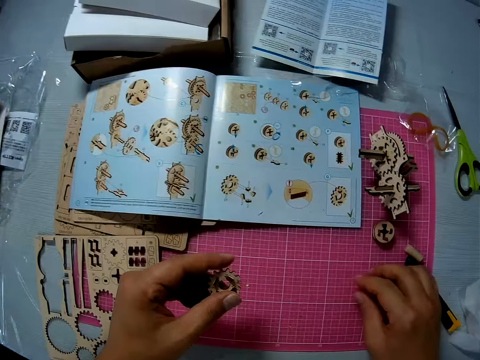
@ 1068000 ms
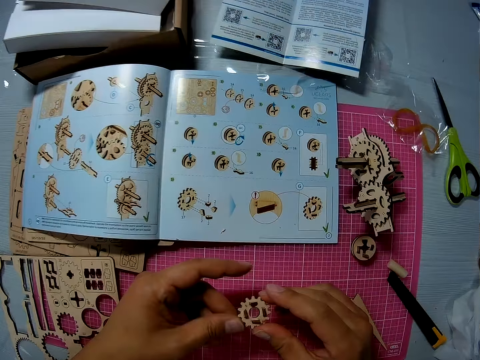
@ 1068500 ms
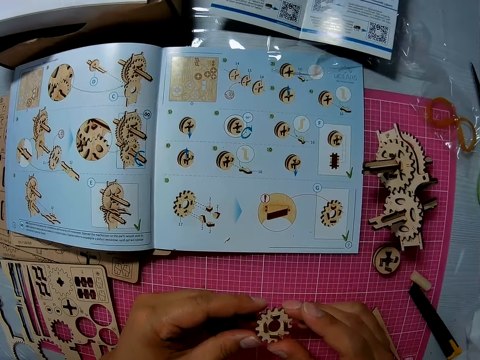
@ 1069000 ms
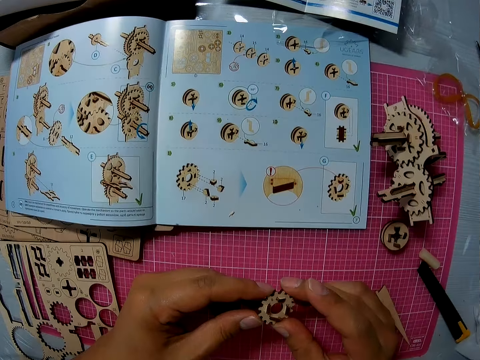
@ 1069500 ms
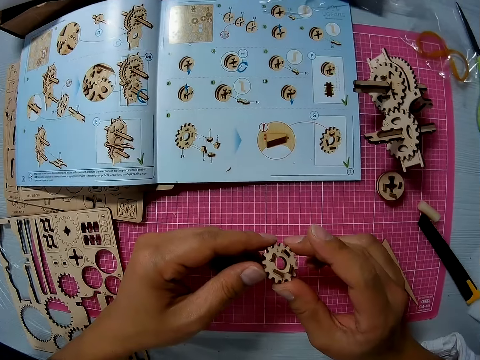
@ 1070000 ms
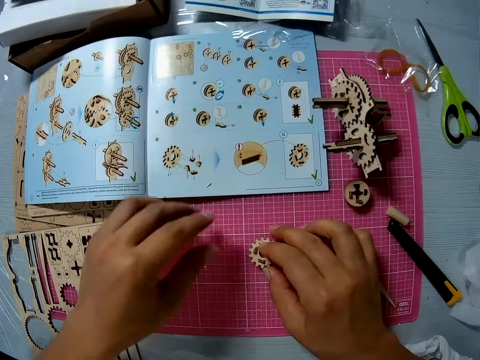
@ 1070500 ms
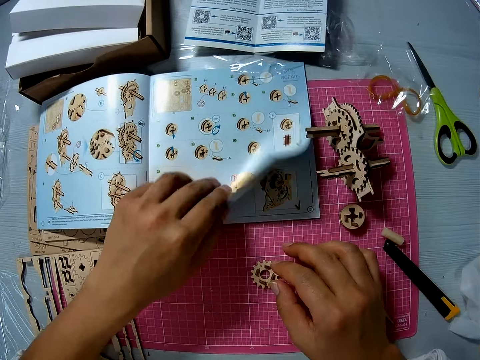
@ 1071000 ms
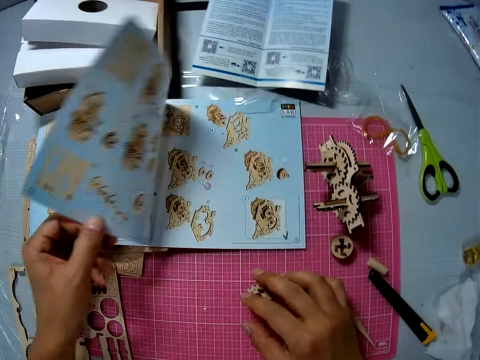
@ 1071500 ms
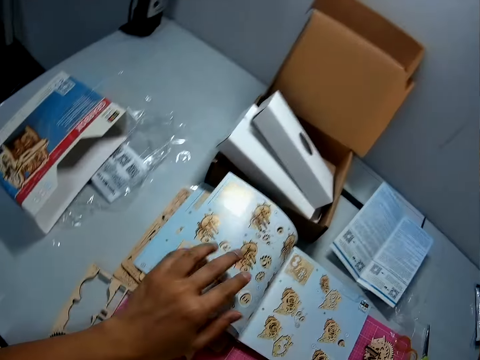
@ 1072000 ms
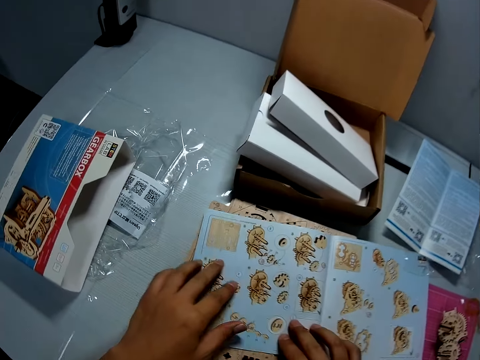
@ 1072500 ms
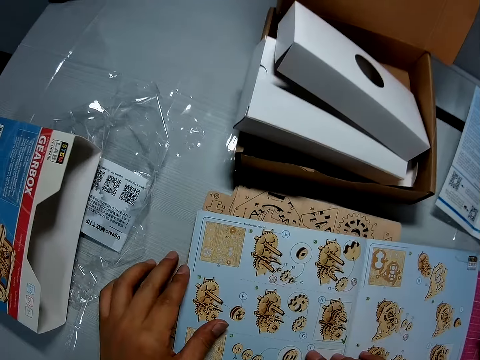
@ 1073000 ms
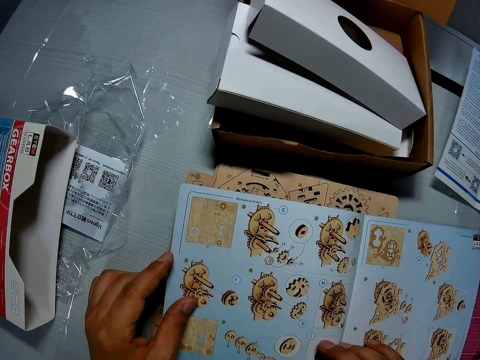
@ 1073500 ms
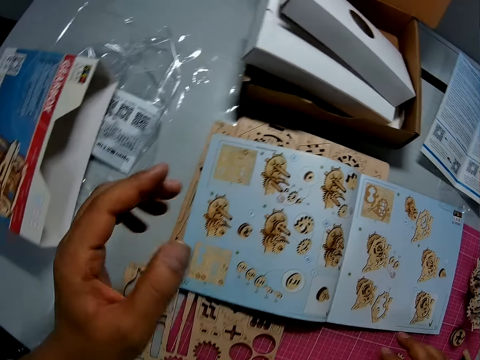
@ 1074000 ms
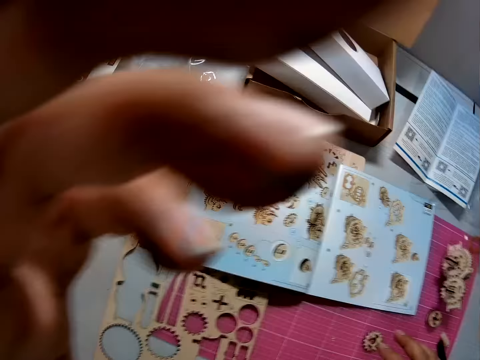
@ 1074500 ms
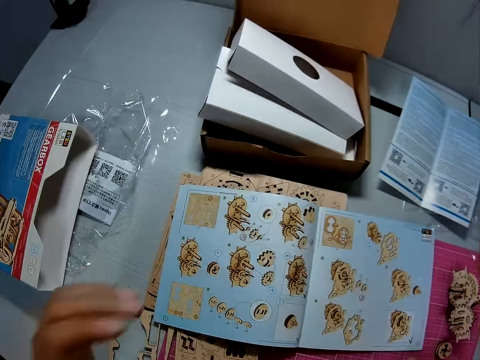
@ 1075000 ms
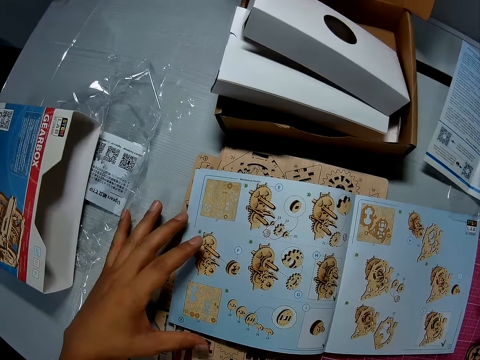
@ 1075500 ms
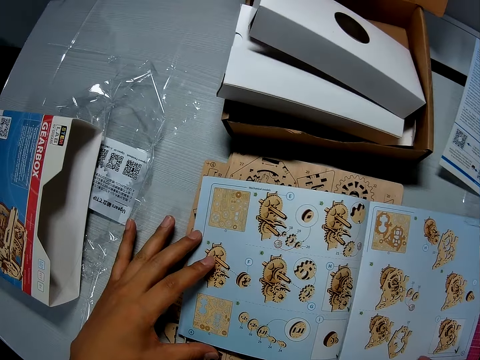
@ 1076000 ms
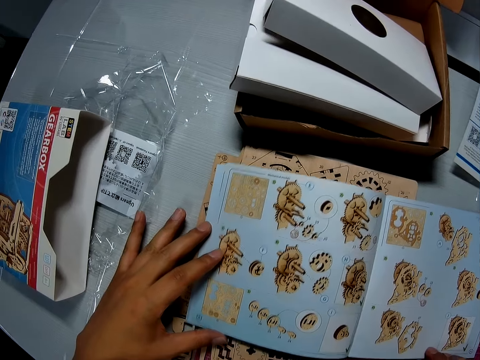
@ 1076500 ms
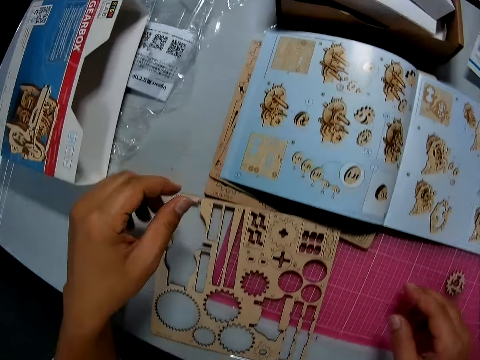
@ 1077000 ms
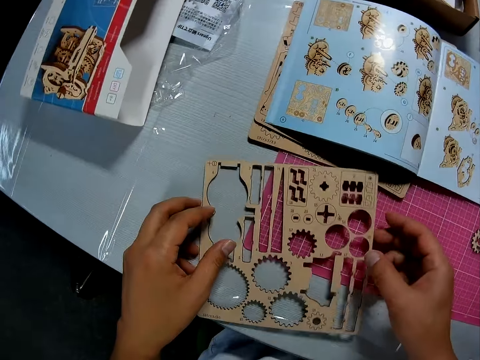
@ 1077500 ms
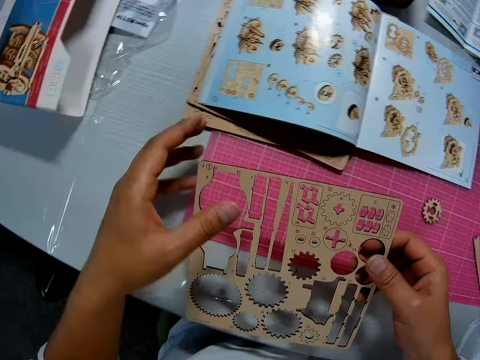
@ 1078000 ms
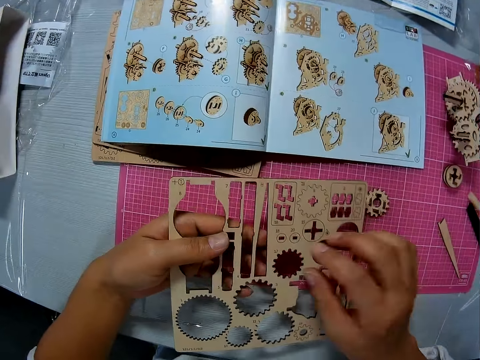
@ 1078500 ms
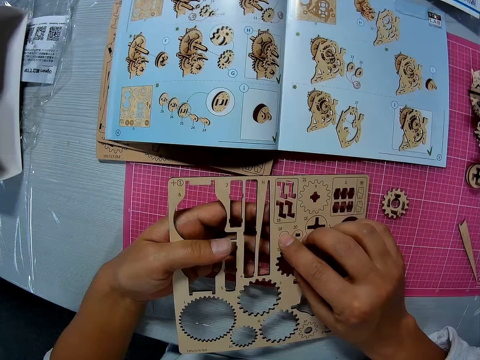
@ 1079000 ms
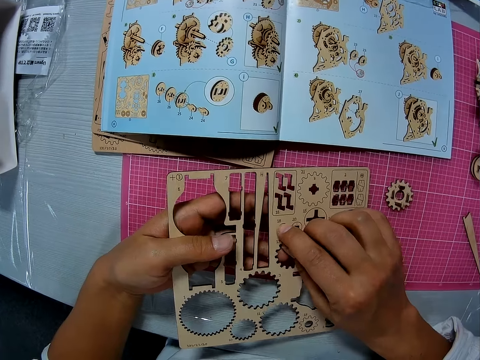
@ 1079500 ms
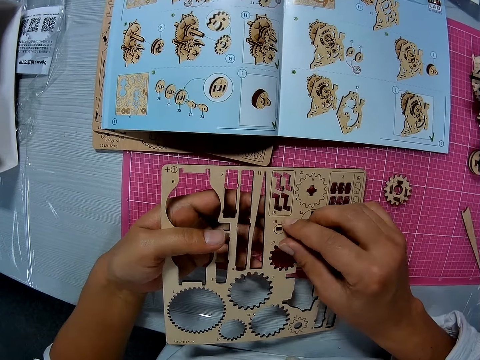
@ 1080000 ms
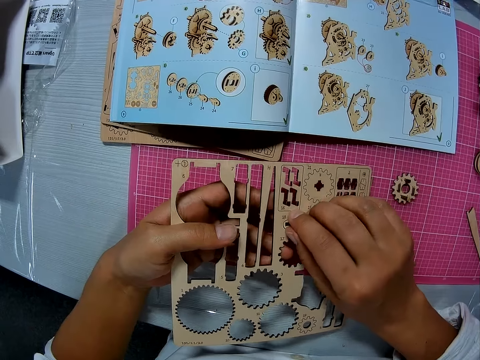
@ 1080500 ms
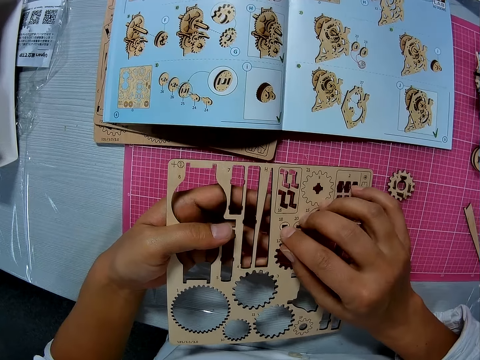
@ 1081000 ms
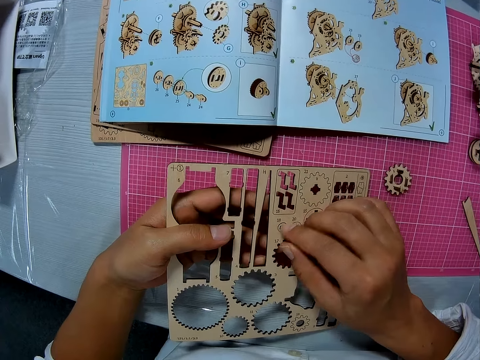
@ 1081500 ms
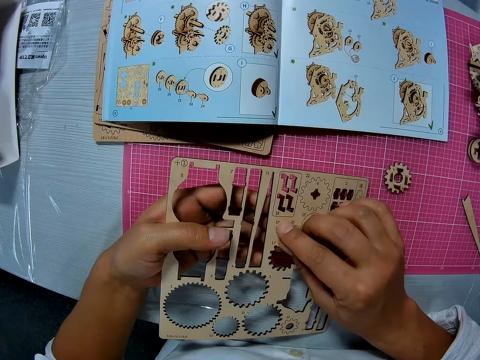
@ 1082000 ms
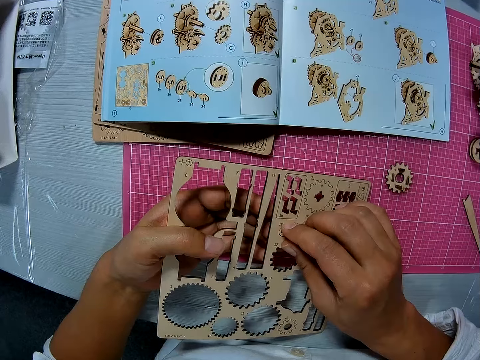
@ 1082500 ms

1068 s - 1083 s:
The camera wearer moves the craft straightener with his right hand. He picks the puzzle piece. He examines the piece with both hands. He places the piece on the cutting sheet with his right hand. He places his left hand on a book on the cutting sheet. He turns a page of the book with his left hand. He places both hands on the book. He touches his face with both hands. He places his left hand on the book. He picks up the art sheet from the table with both hands. He punctures out a piece from the art sheet onto the cutting sheet.

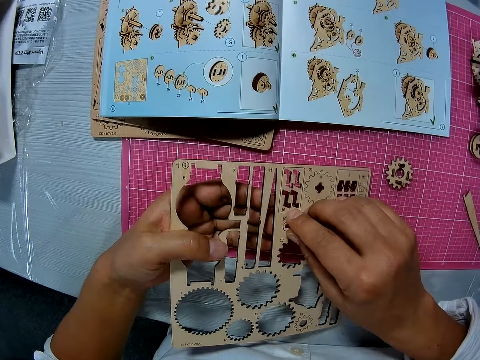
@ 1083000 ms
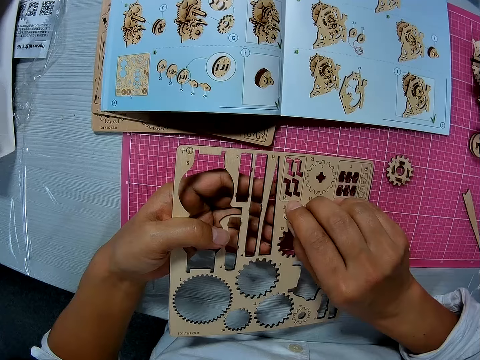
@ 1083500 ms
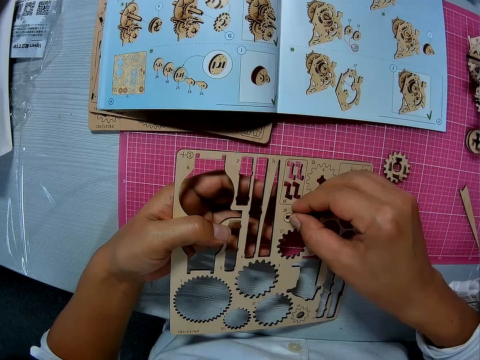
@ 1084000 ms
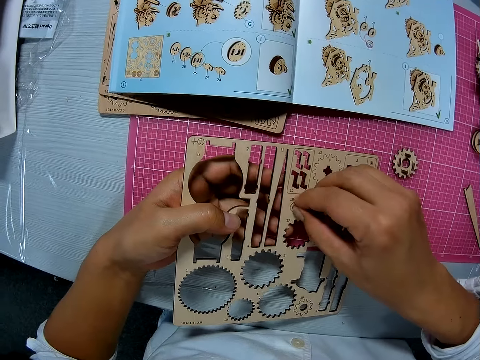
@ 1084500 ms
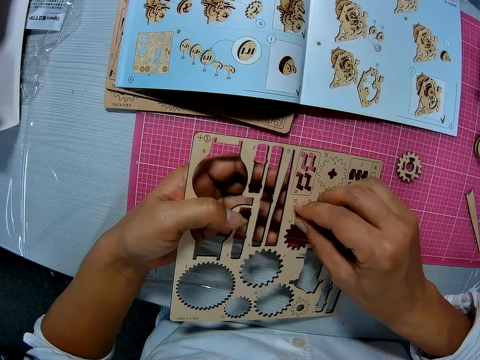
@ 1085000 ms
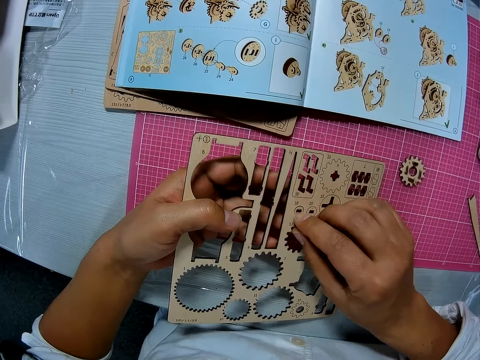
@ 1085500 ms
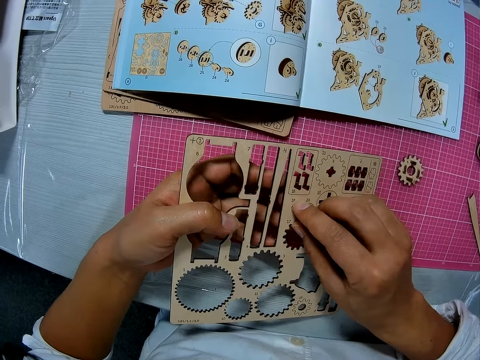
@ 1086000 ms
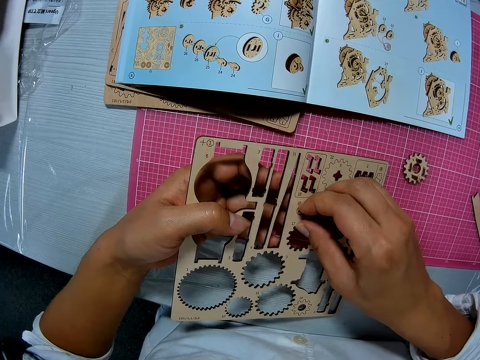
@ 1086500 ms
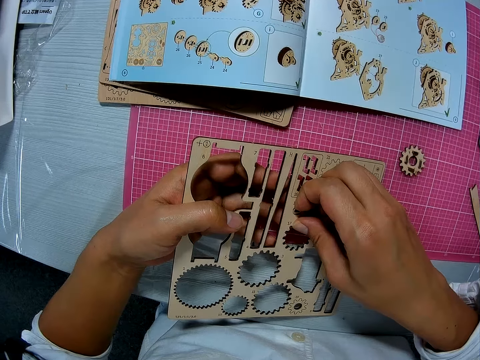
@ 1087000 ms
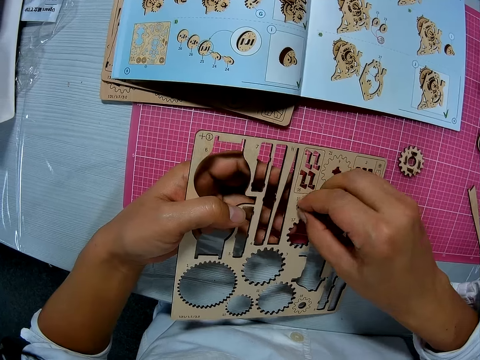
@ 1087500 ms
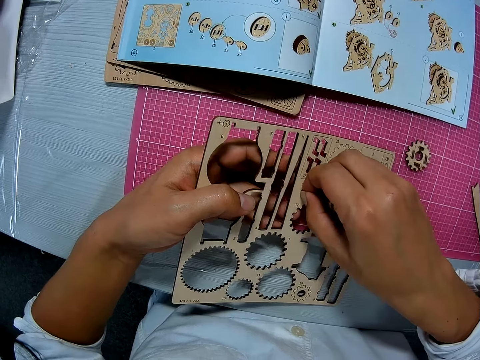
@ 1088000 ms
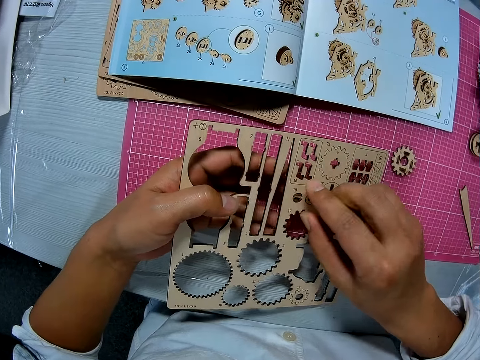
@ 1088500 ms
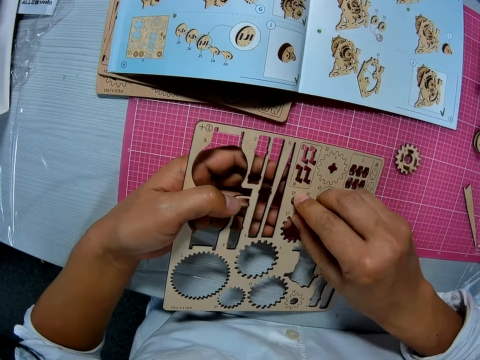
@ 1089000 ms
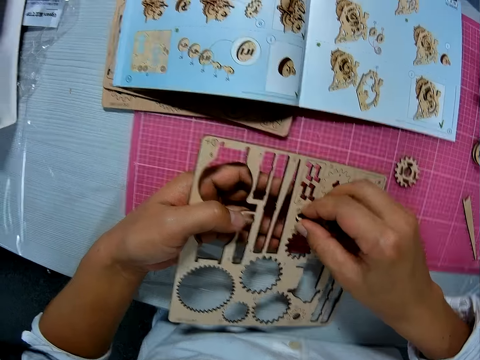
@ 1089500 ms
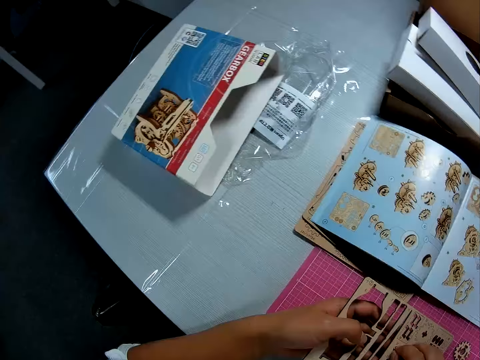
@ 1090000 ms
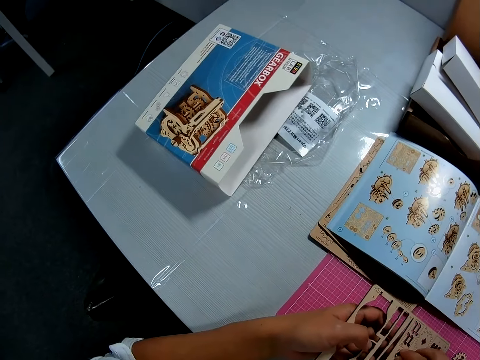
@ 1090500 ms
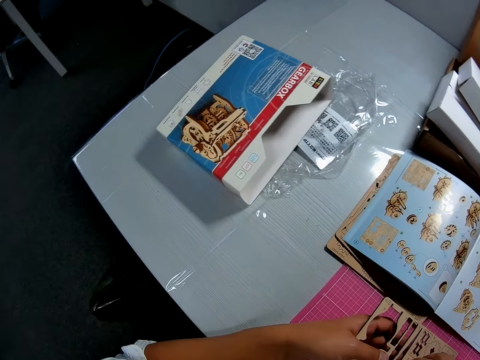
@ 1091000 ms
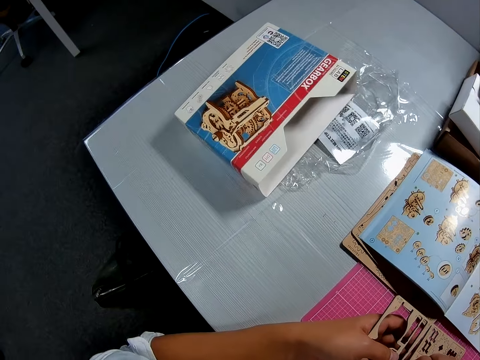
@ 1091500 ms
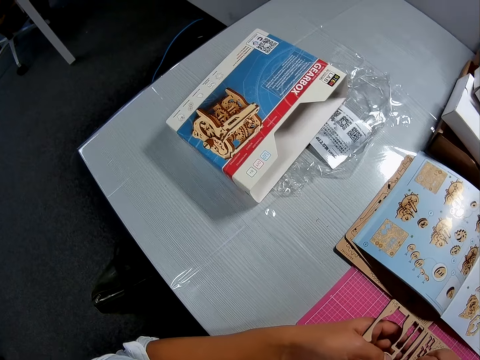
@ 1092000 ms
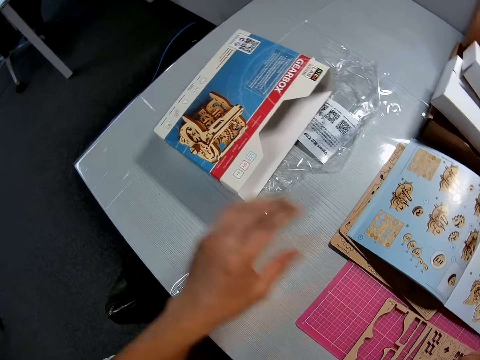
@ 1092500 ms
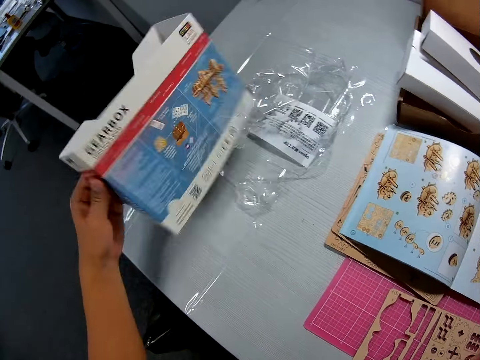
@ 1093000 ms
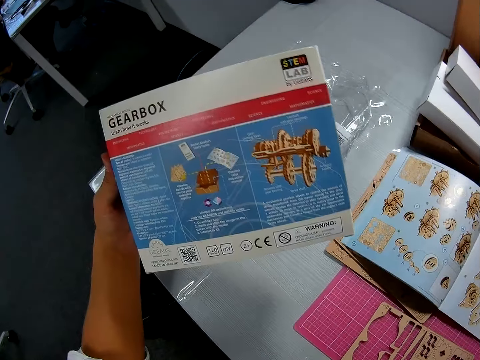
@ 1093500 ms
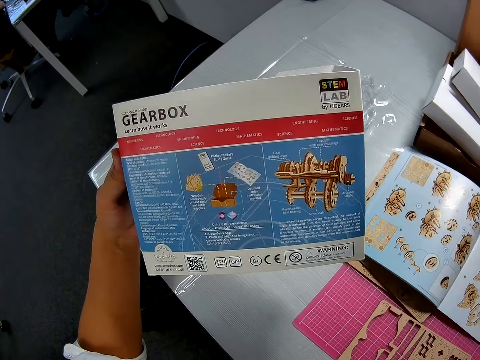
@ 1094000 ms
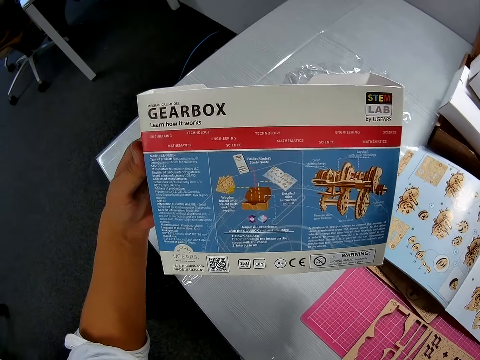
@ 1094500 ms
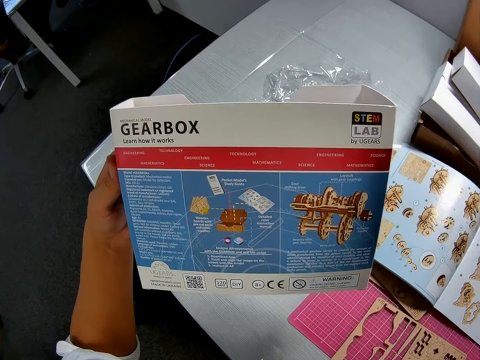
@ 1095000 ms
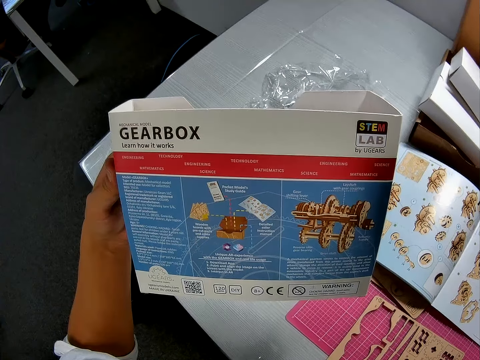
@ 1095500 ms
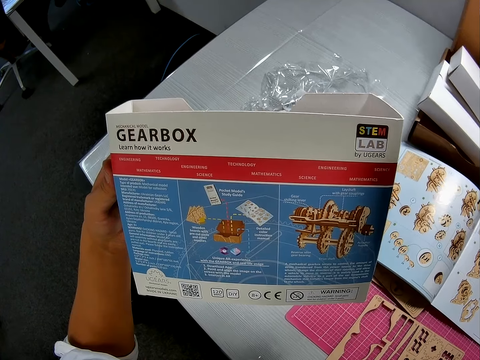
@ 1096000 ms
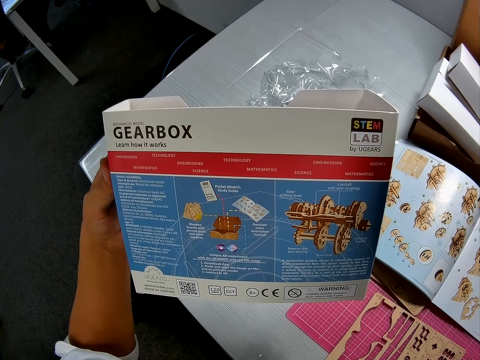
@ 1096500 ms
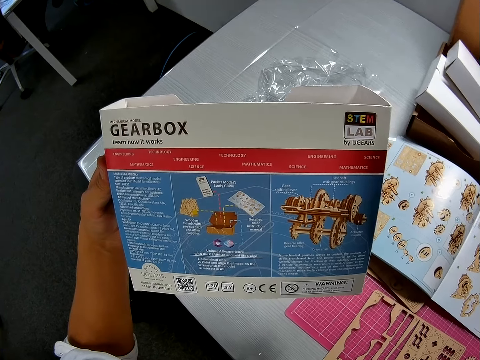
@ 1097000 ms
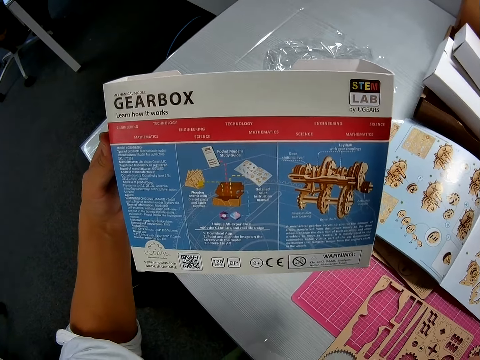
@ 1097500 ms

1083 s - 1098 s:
The camera wearer pops out the puzzle piece. He picks up an empty pack from the table with his left hand. He looks at the box.
